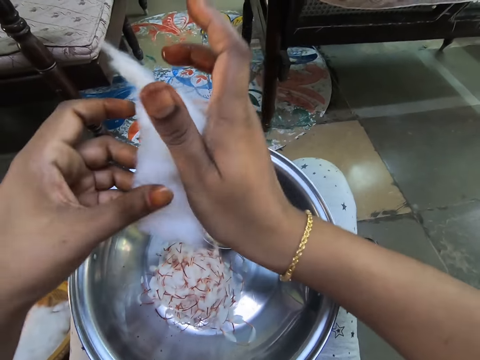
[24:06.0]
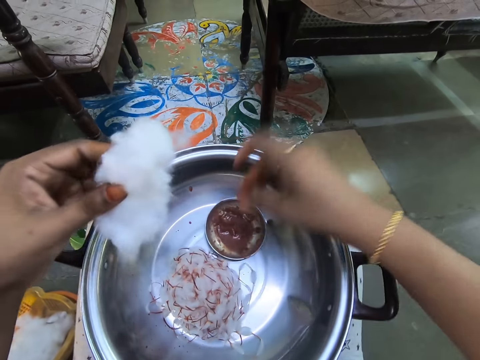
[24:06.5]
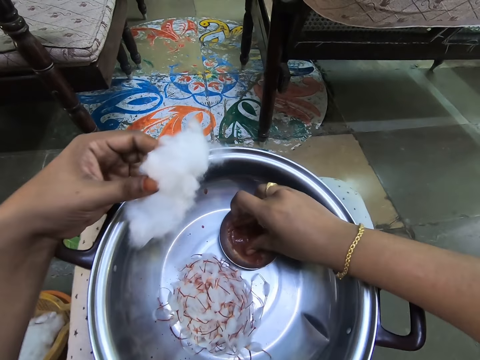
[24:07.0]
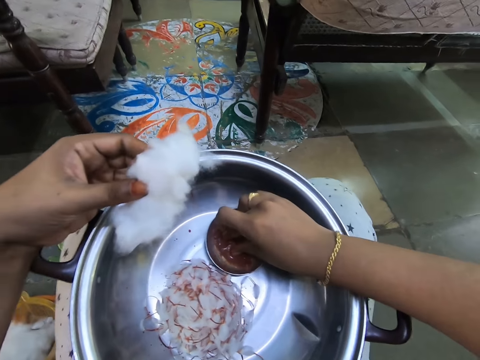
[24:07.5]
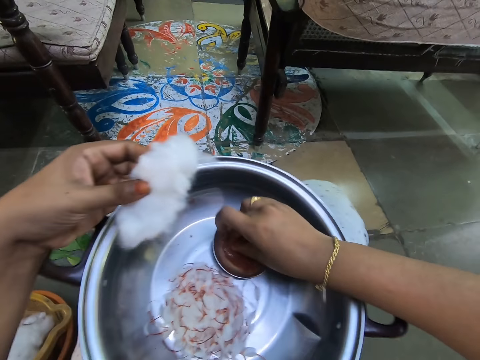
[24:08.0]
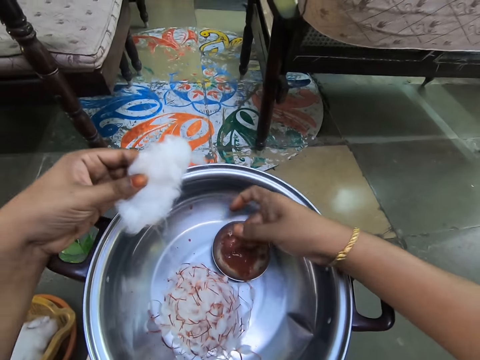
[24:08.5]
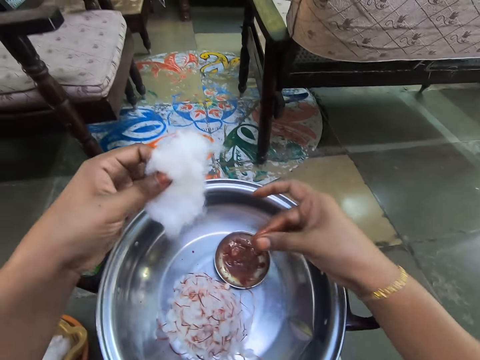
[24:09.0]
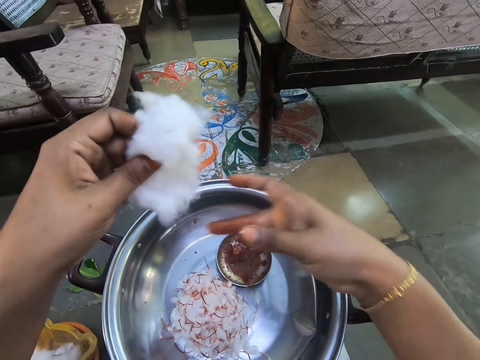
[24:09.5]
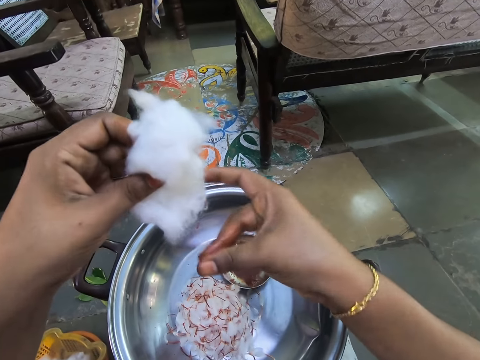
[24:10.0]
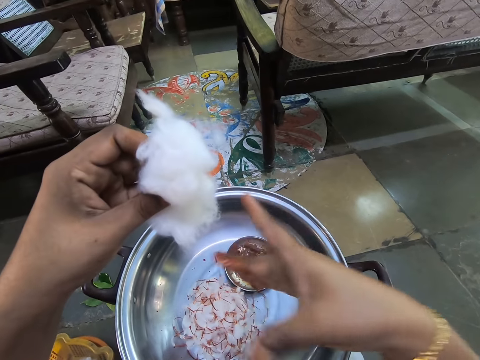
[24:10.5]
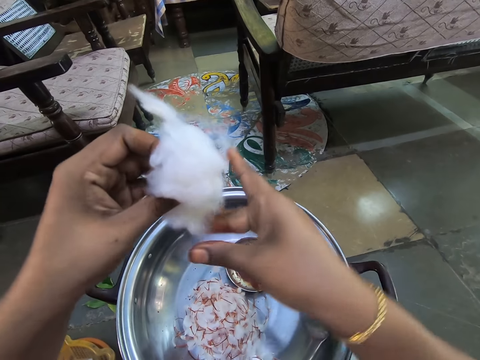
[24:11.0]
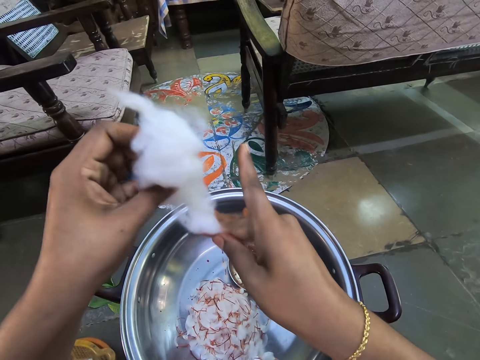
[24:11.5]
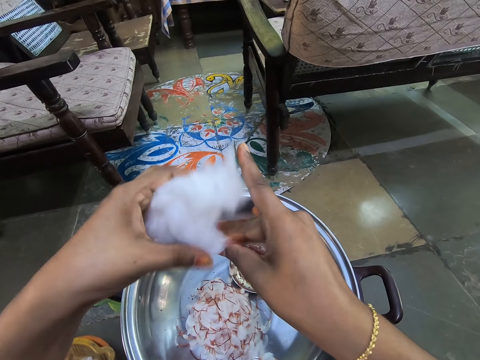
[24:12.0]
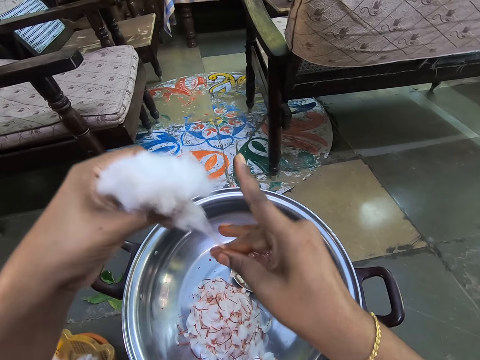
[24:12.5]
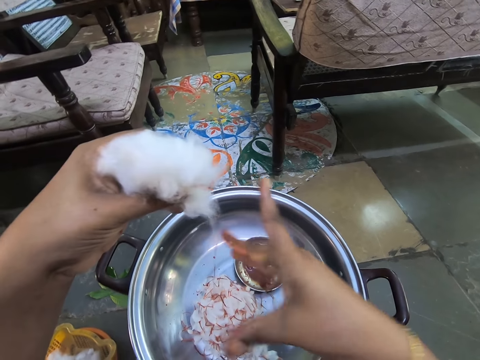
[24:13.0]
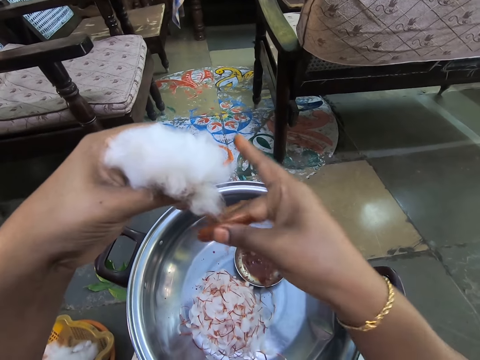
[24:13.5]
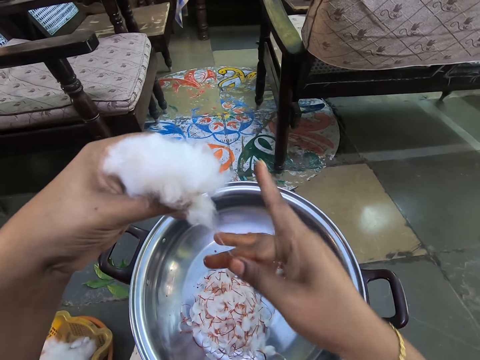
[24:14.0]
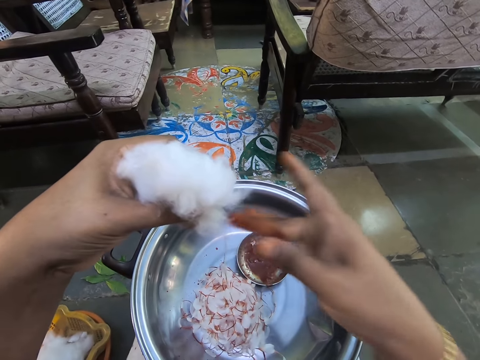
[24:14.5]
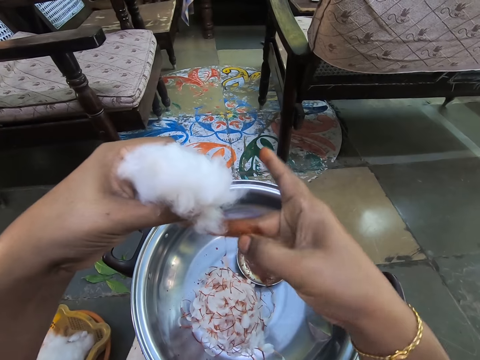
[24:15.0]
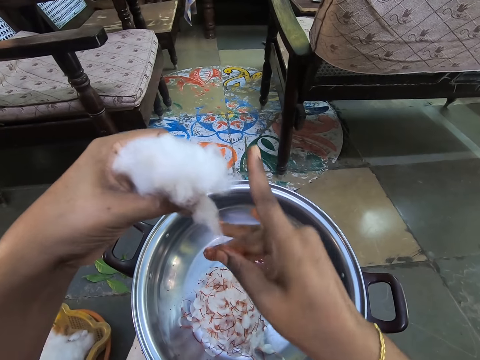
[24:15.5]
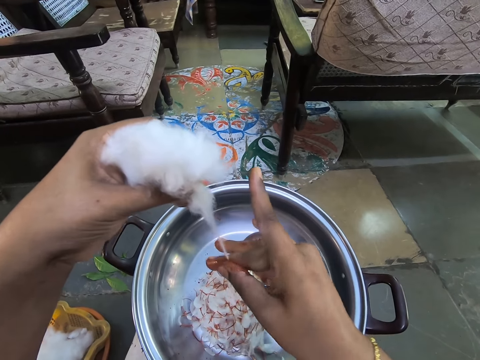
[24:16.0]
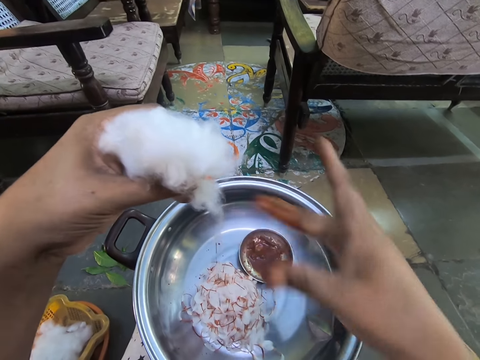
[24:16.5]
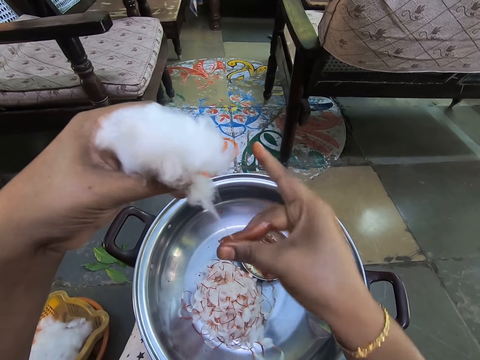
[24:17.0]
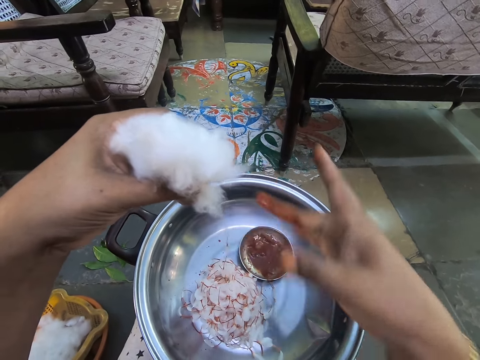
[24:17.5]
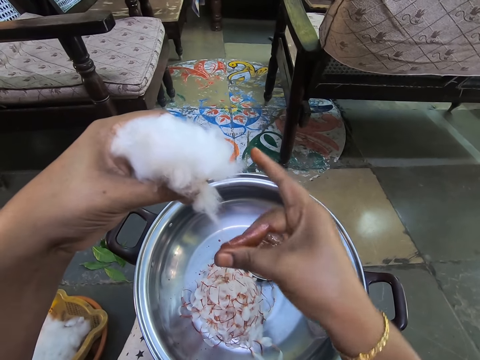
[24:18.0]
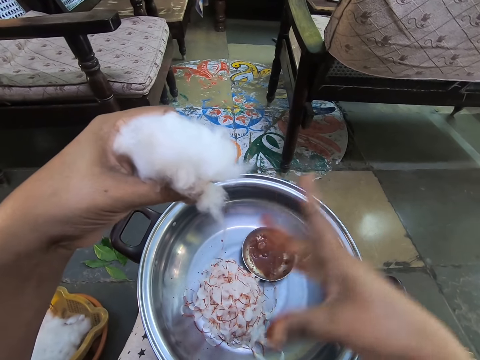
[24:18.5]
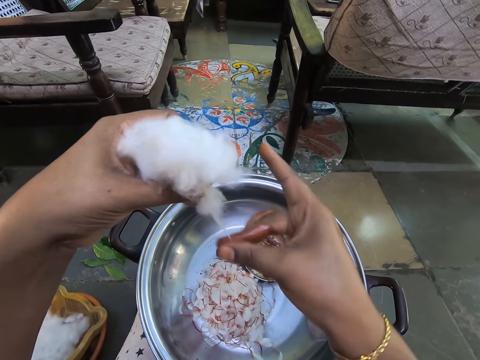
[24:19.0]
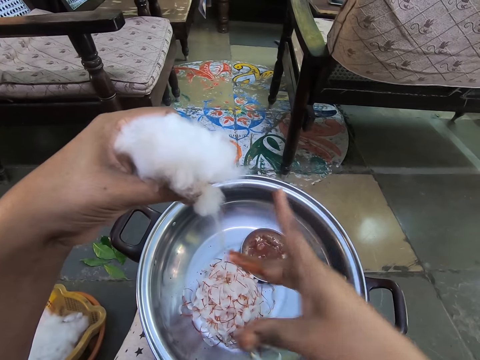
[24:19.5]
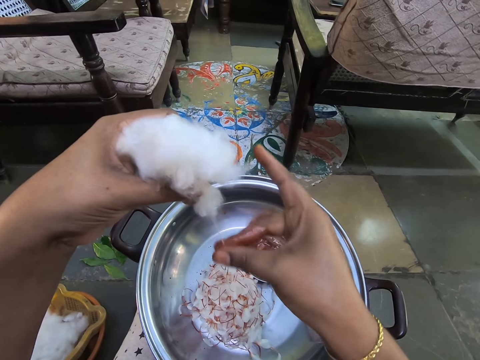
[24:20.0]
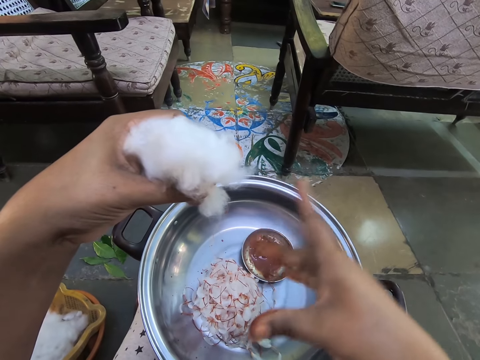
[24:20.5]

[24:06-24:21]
The camera wearer transfers the cotton or wool to the left hand. She dips her fingers in something. She picks up paint. She rubs the paint on the hand. She twists the cotton. She applies the paint on the wool with the right hand.

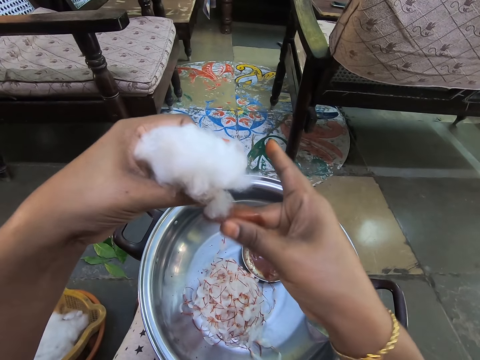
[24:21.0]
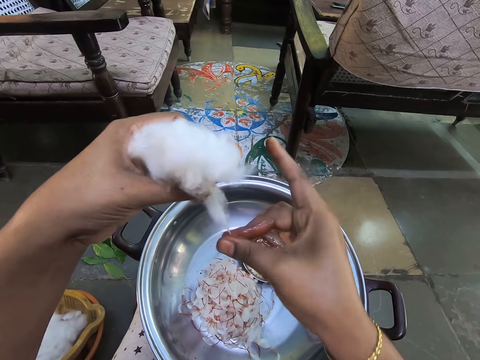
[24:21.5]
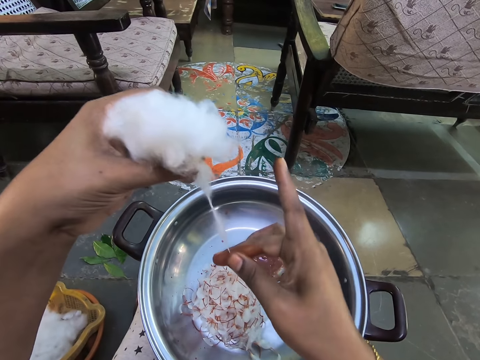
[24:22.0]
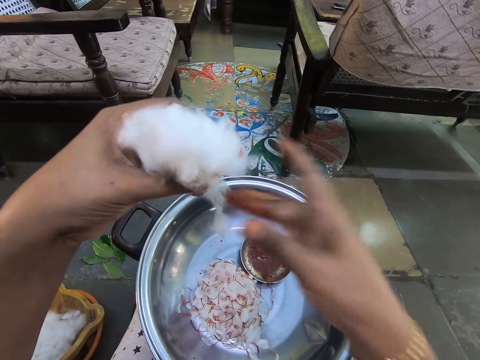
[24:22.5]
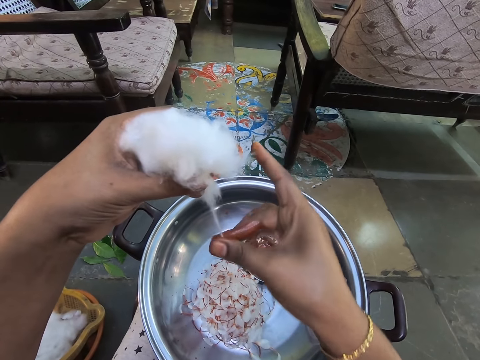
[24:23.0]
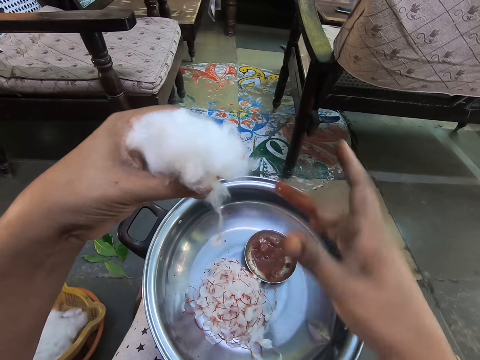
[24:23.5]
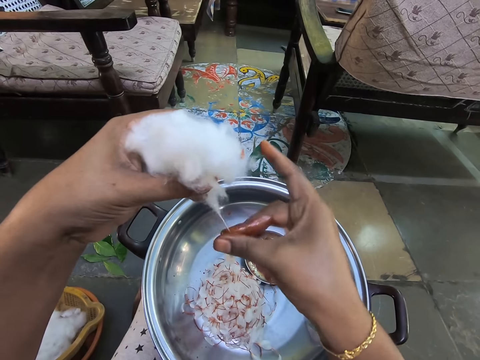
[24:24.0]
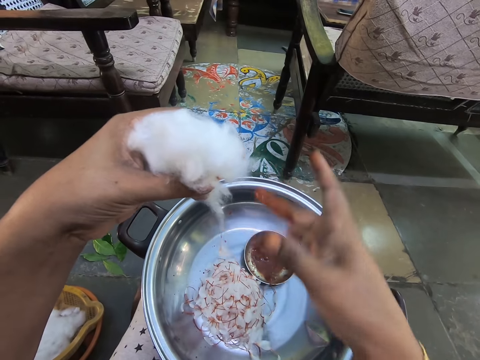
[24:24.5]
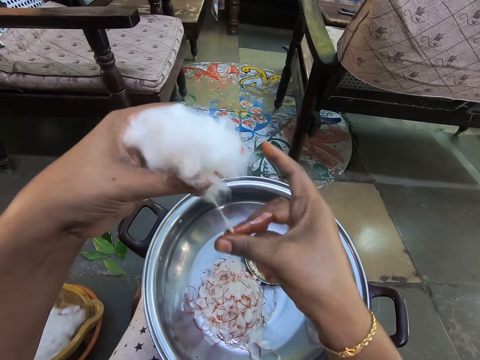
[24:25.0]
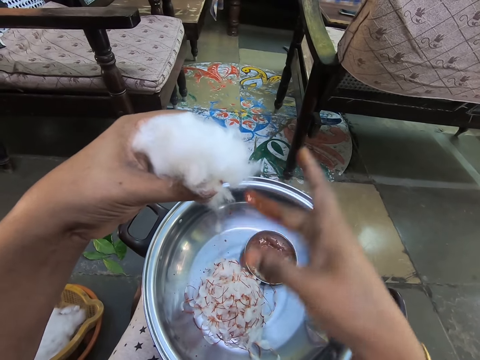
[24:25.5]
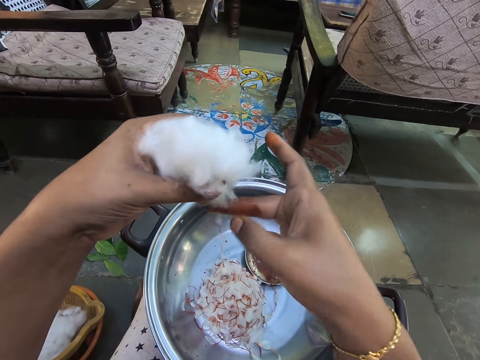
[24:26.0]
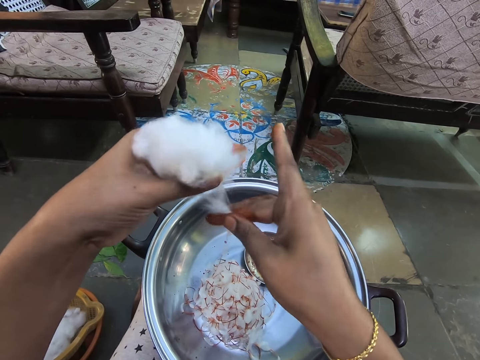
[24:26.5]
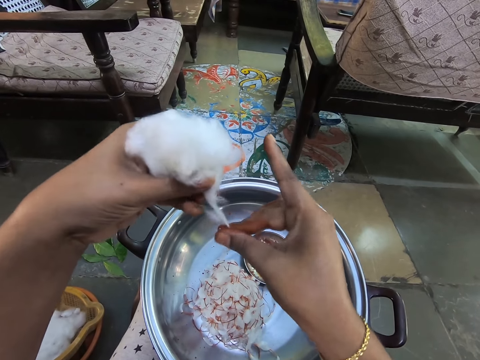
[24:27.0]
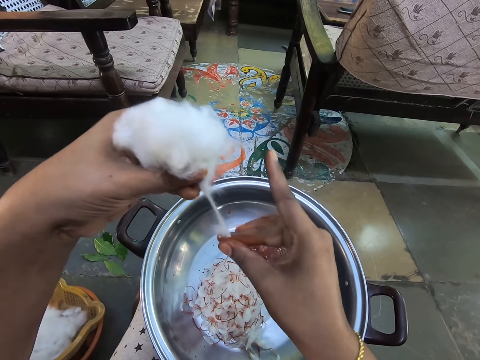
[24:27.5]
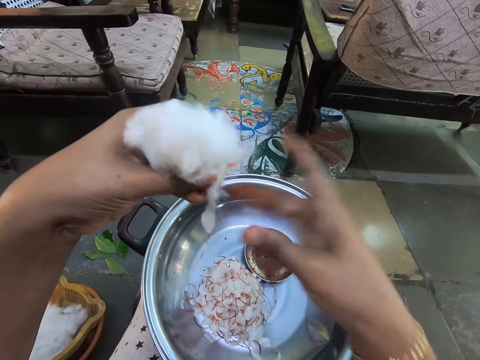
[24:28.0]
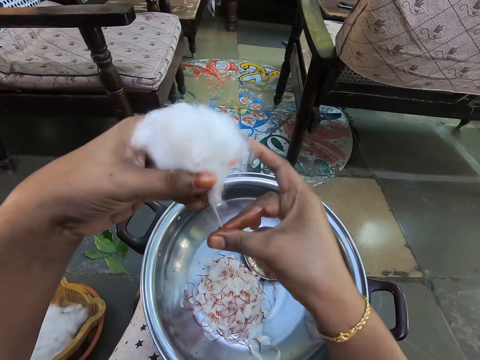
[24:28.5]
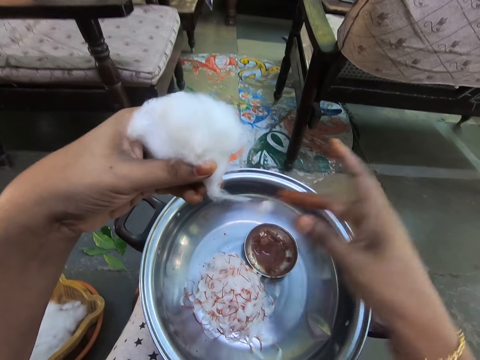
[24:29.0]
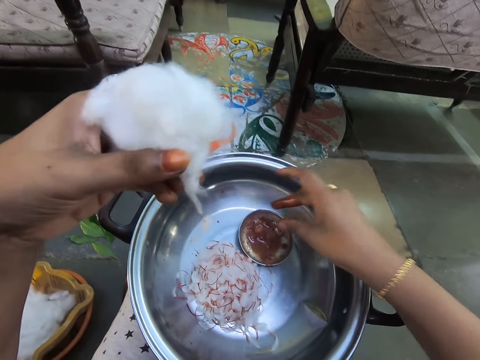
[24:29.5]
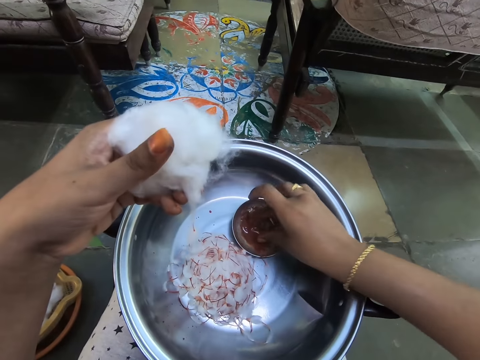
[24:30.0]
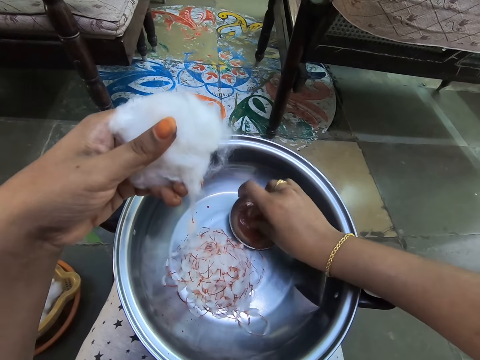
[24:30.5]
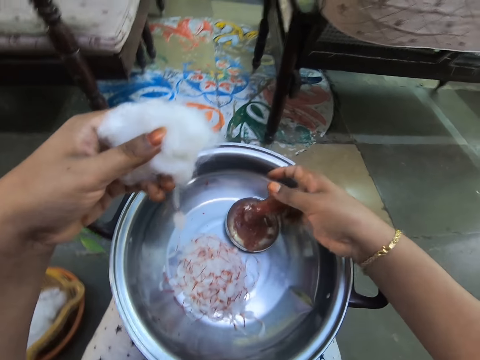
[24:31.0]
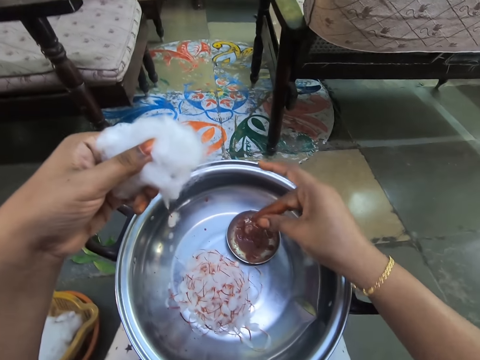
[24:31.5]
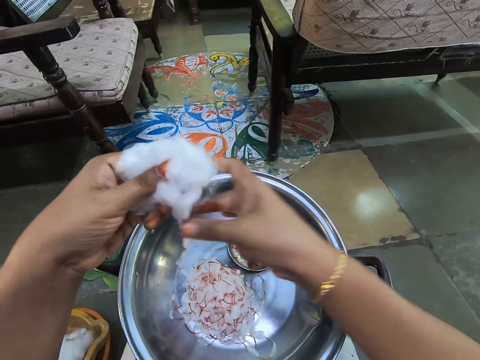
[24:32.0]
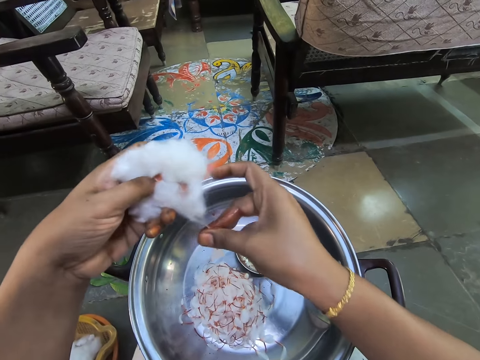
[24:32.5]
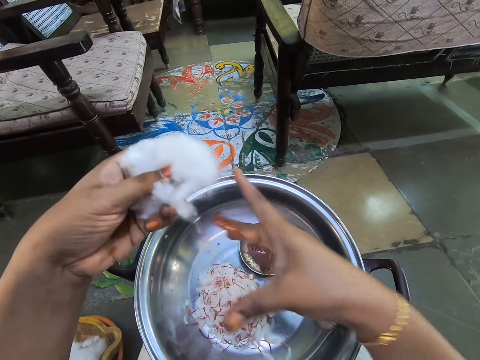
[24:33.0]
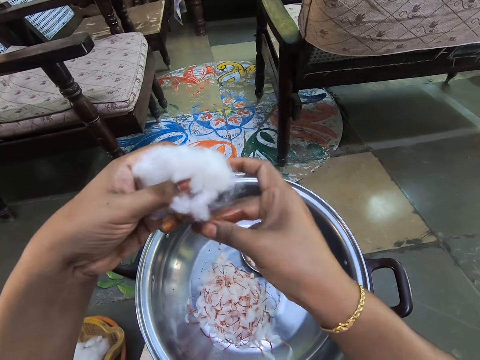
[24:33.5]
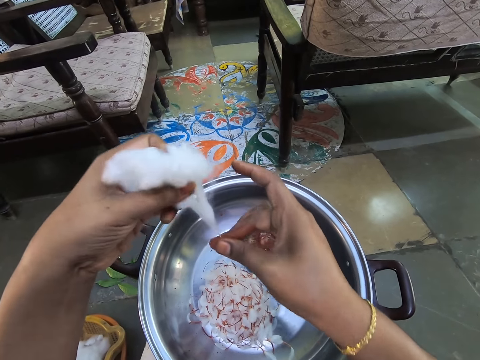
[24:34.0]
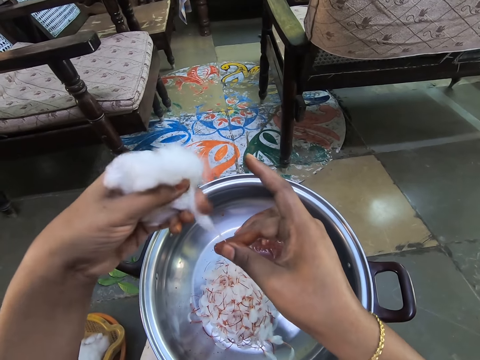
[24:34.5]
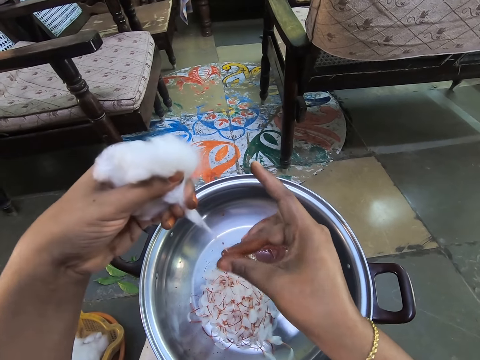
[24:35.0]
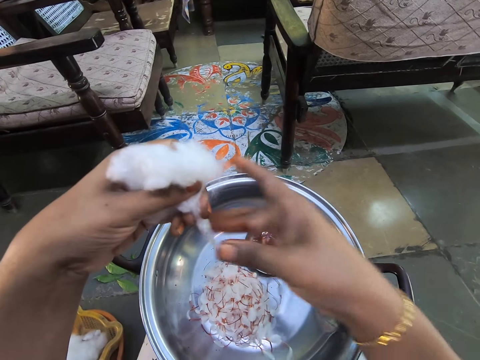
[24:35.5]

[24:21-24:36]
The camera wearer dips her fingers in something. She picks up paint. She rubs the paint on the hand. She twists the cotton. She applies the paint on the wool with the right hand.
